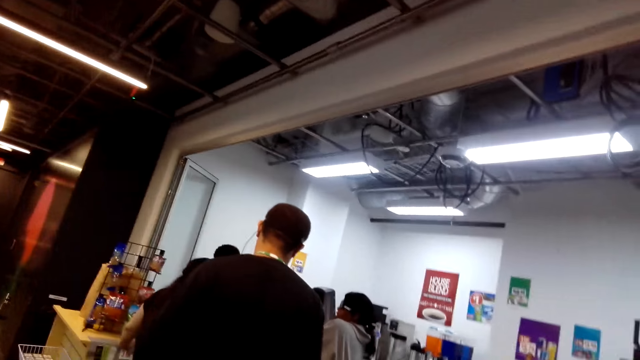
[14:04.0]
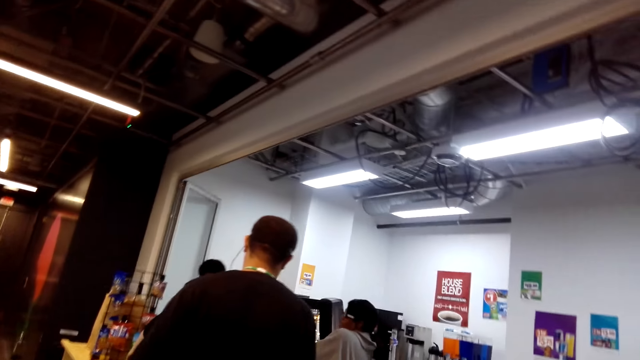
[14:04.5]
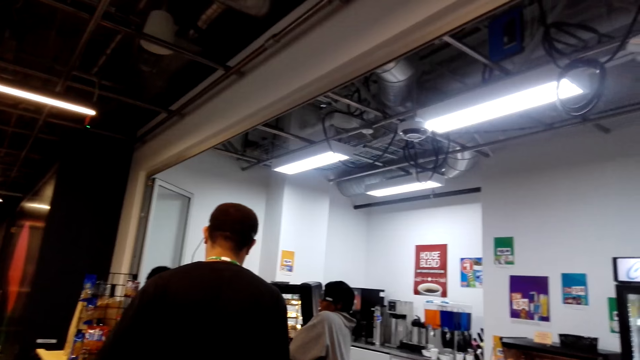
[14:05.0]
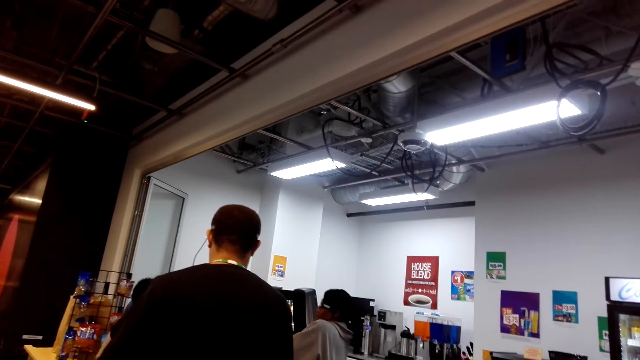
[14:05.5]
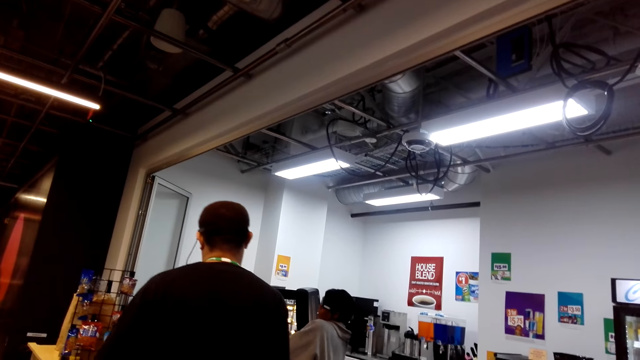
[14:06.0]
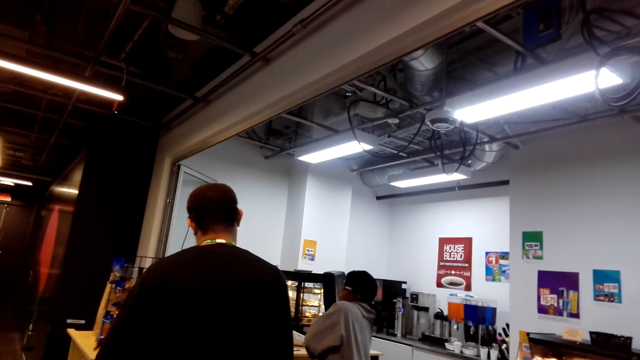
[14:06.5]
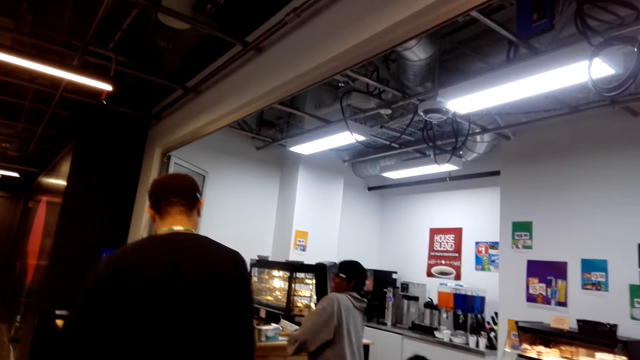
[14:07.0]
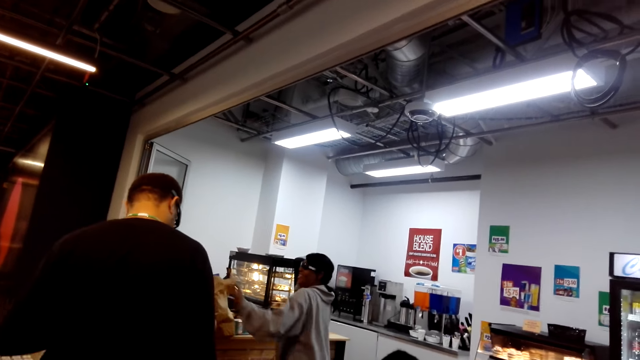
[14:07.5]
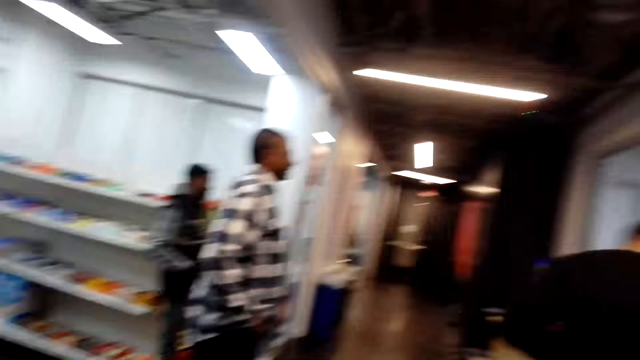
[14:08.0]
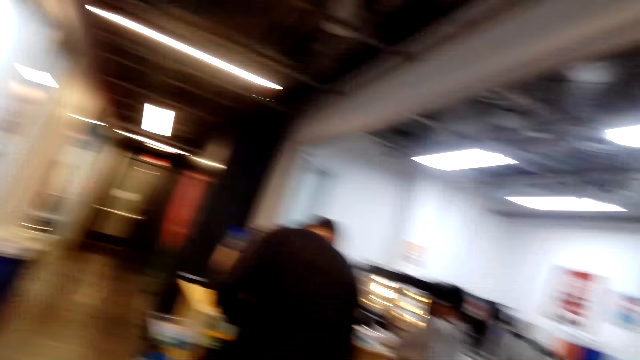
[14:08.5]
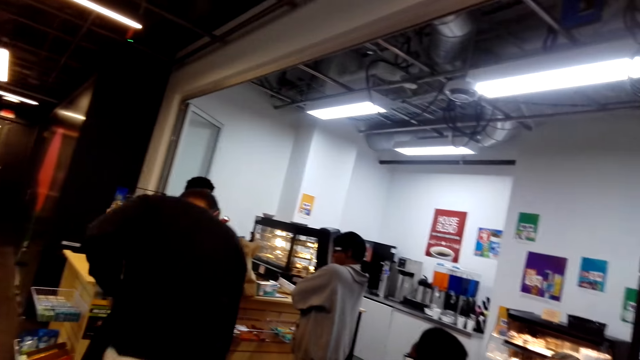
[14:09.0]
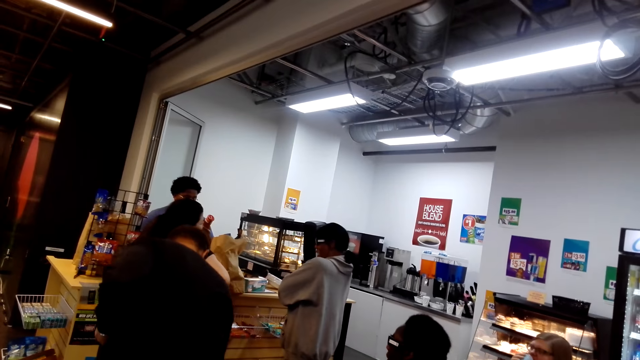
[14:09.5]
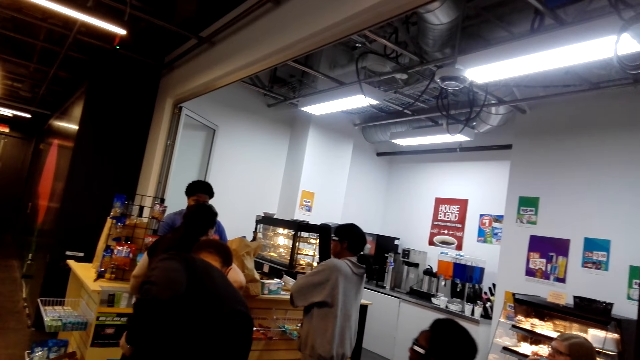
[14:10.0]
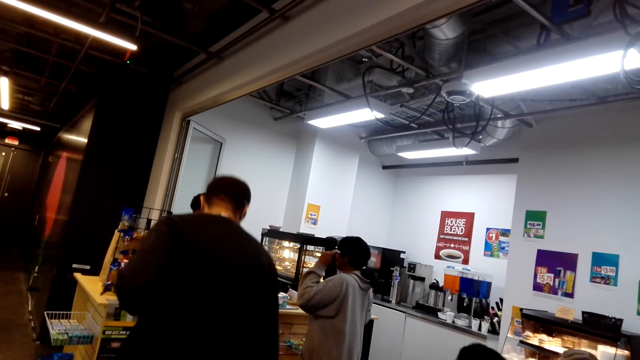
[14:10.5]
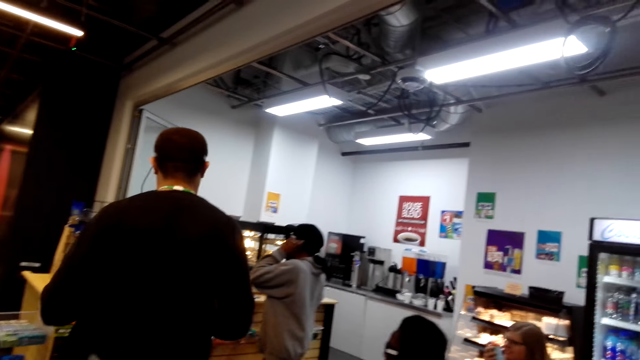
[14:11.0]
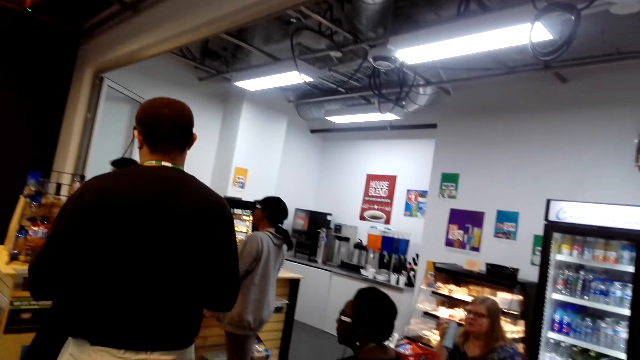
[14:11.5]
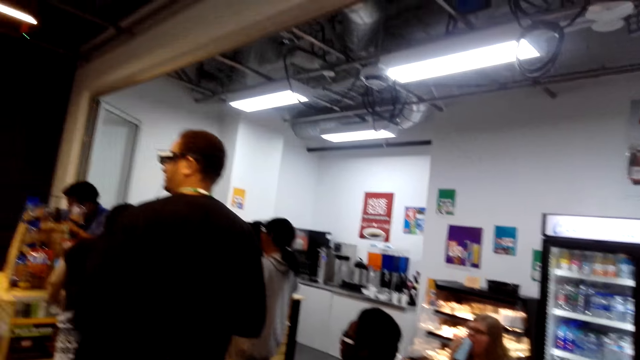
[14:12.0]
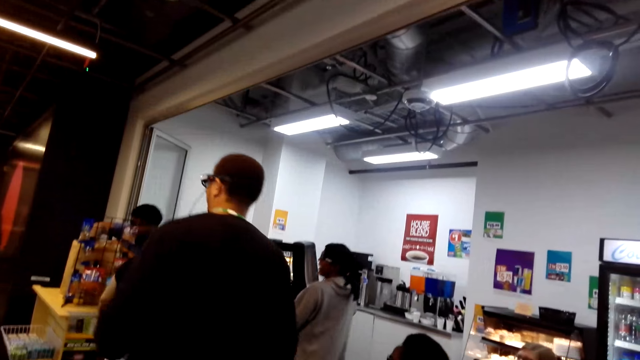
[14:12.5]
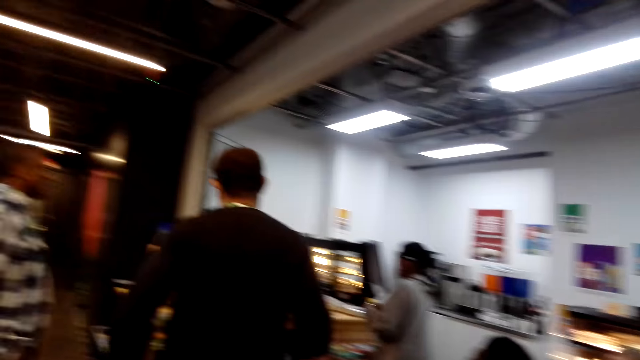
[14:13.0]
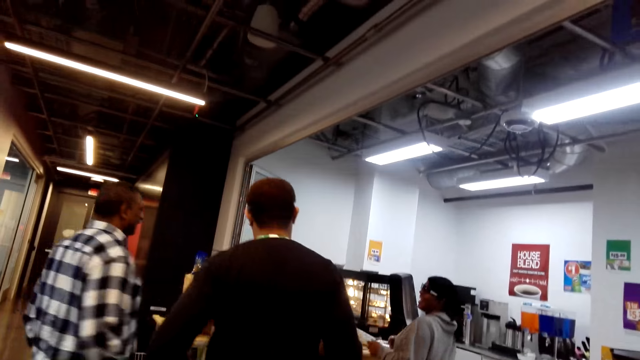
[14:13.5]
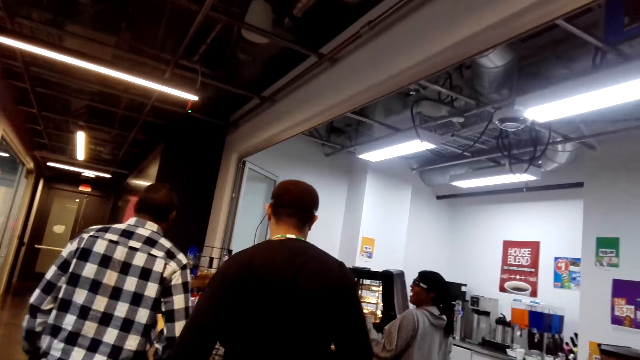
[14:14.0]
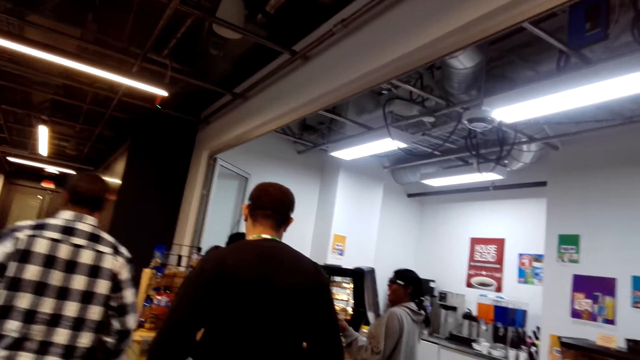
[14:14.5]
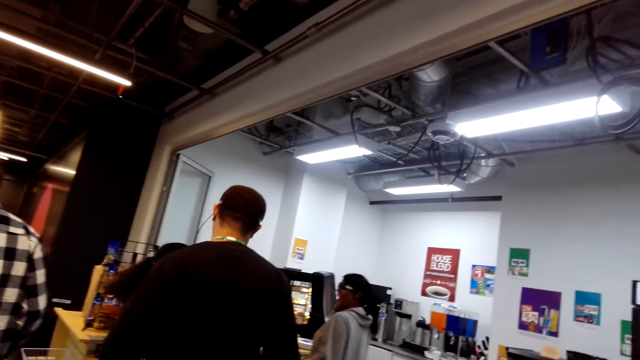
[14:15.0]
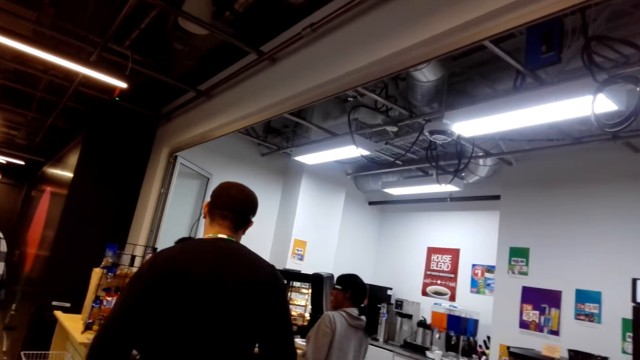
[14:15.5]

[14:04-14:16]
A man talks. A woman talks. The woman talks again. The man bends. Another man walks around.

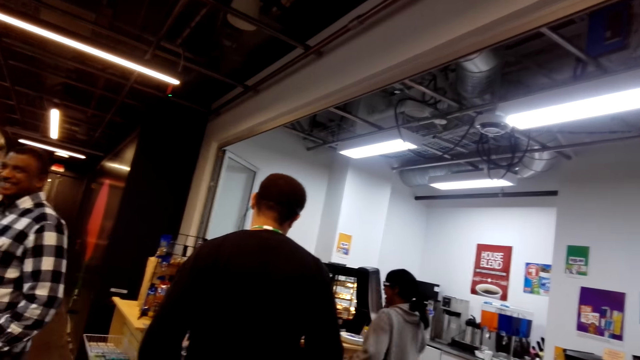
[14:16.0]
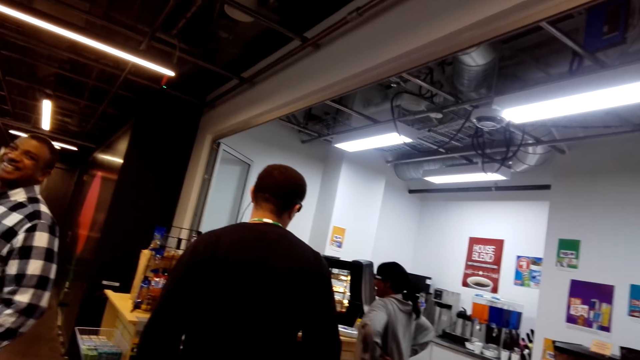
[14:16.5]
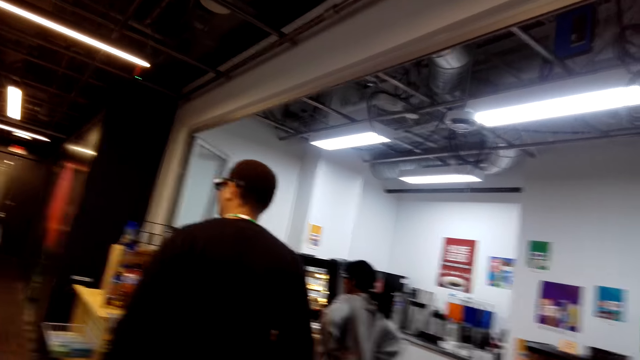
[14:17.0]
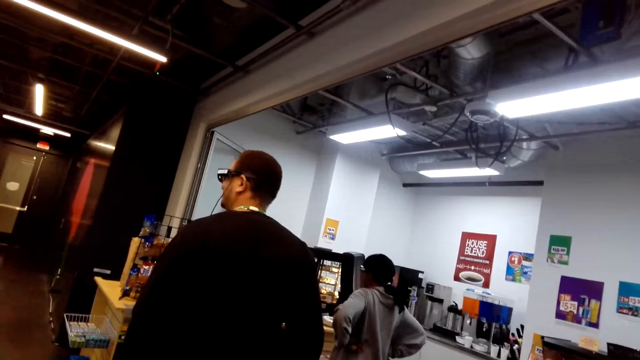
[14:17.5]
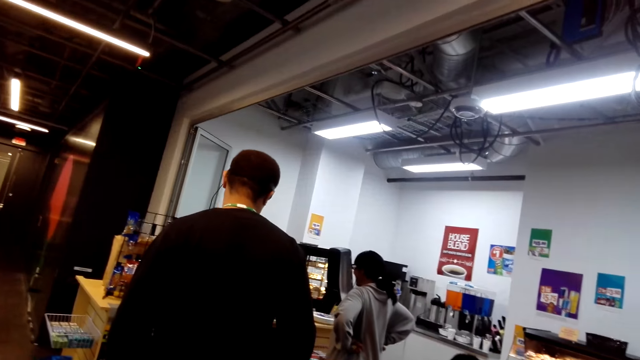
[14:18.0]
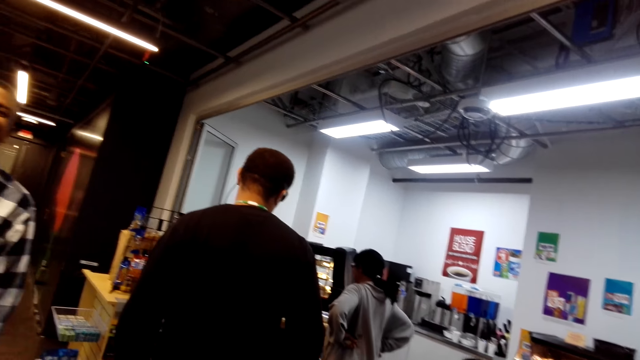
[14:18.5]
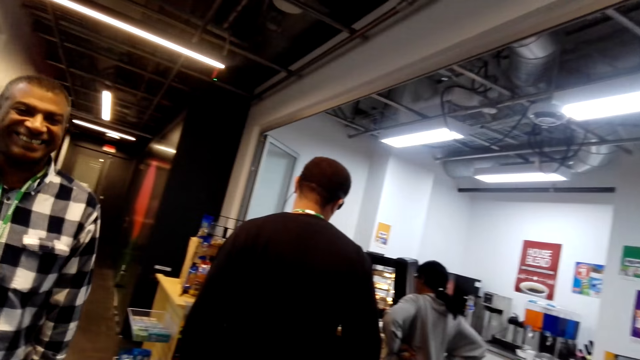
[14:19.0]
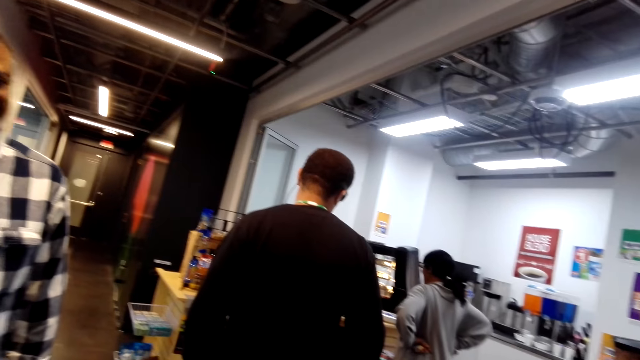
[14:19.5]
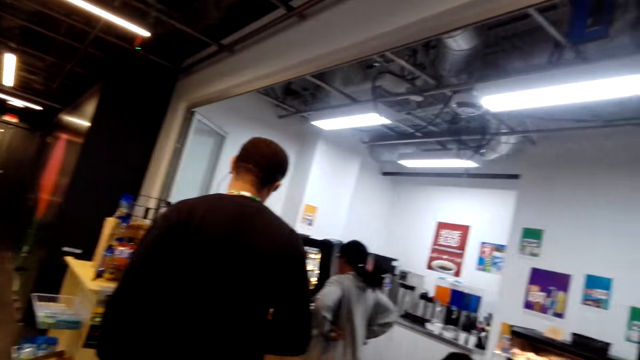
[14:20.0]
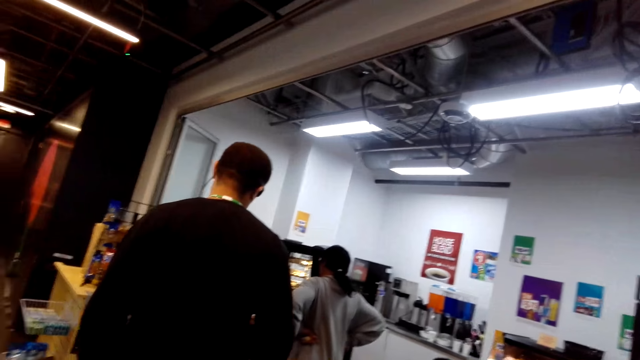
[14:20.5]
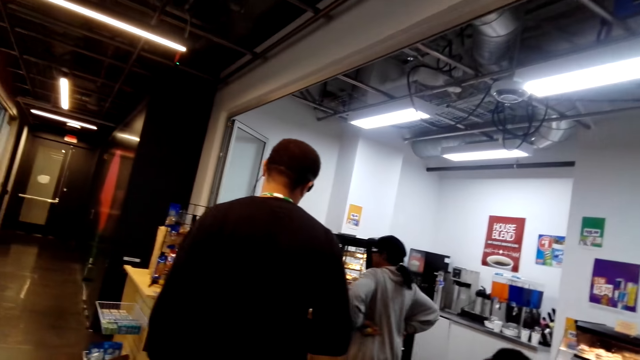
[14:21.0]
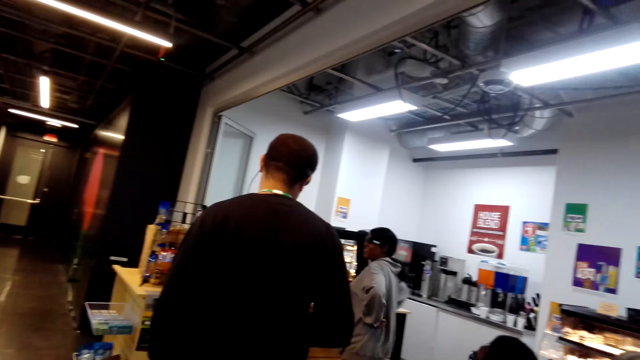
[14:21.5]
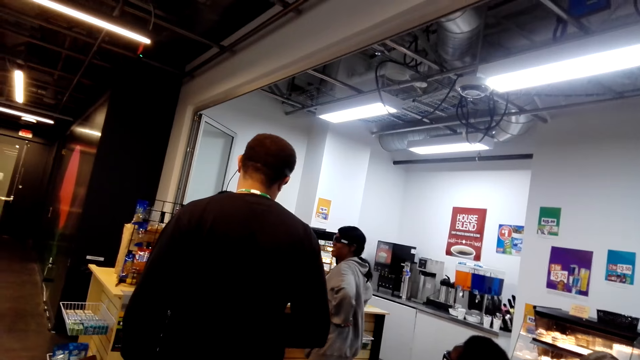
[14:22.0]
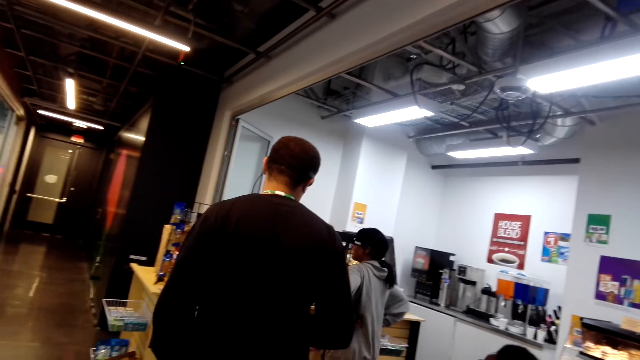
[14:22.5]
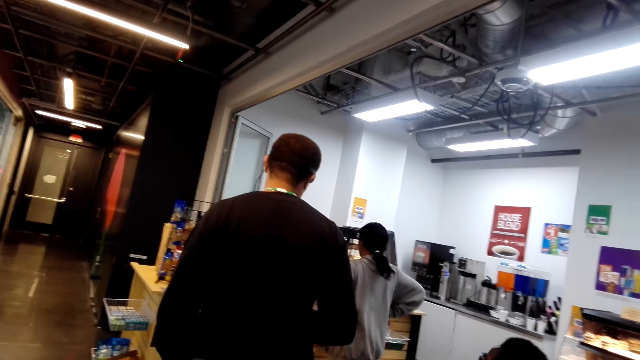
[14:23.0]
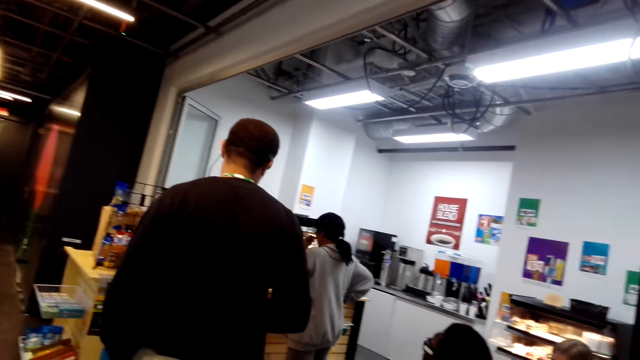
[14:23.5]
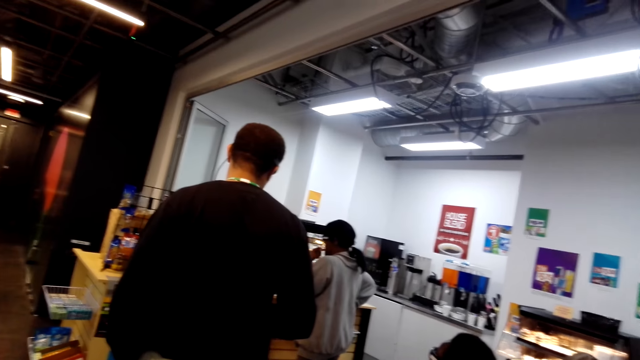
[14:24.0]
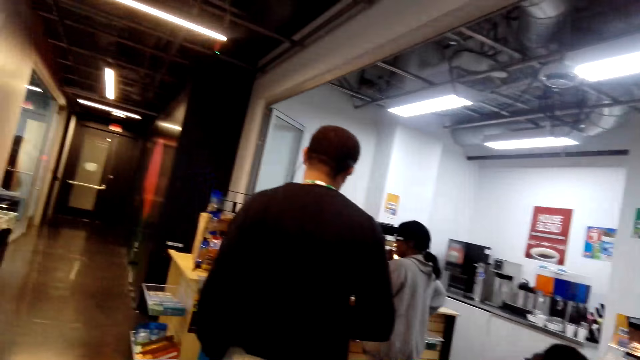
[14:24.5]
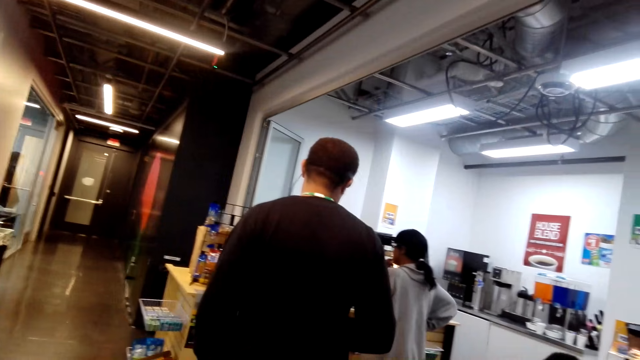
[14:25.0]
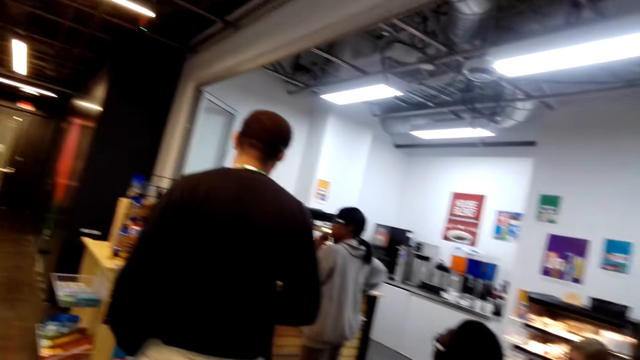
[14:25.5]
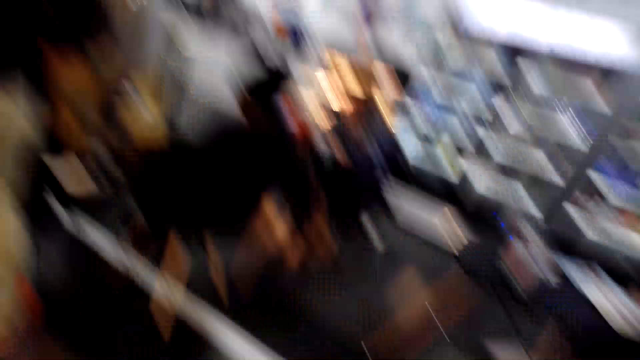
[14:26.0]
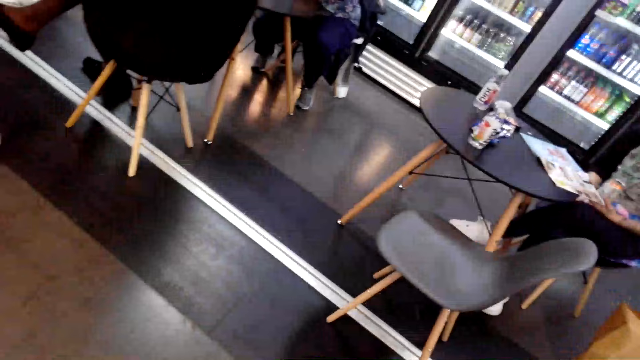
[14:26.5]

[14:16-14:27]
The camera wearer laughs. A man walks around. The camera wearer talks to a person. A woman moves the body.
